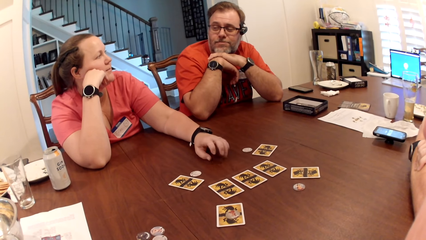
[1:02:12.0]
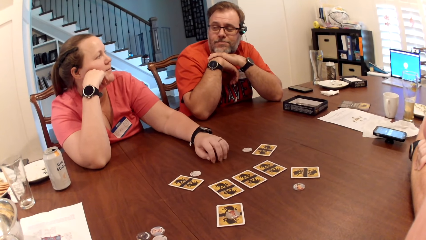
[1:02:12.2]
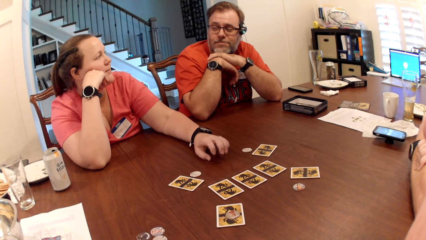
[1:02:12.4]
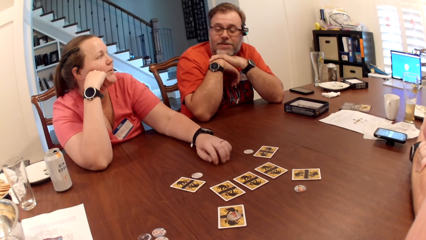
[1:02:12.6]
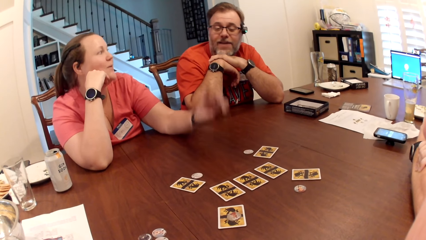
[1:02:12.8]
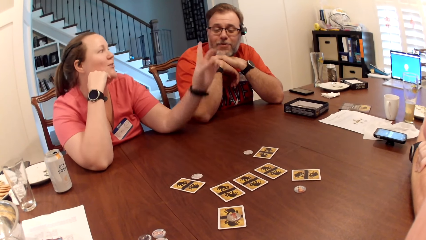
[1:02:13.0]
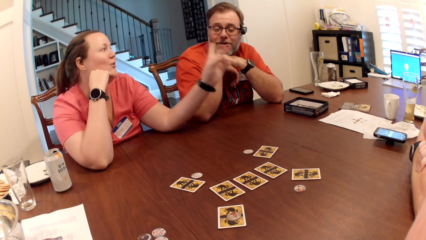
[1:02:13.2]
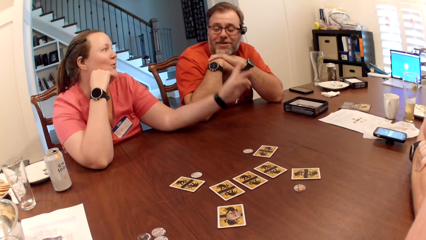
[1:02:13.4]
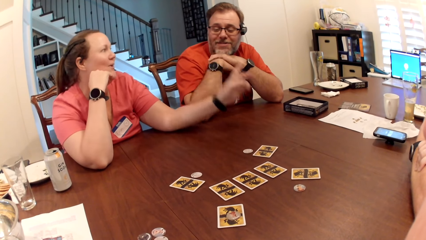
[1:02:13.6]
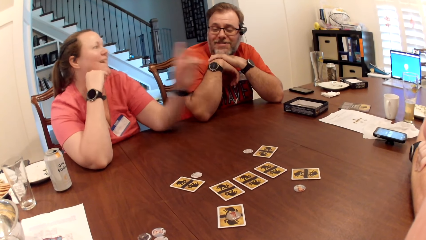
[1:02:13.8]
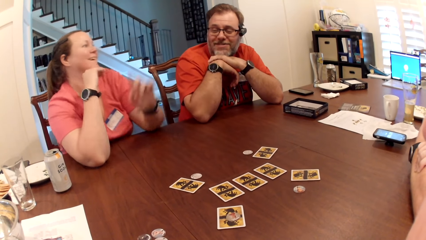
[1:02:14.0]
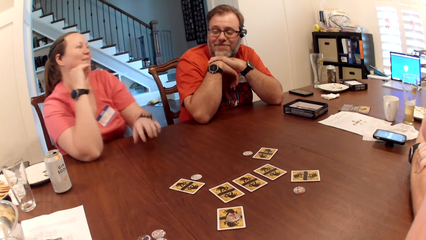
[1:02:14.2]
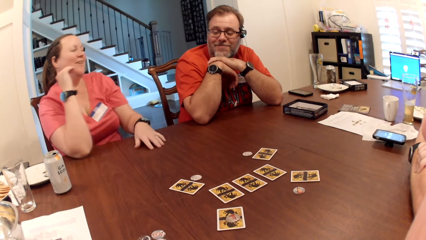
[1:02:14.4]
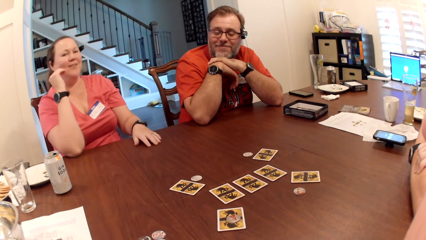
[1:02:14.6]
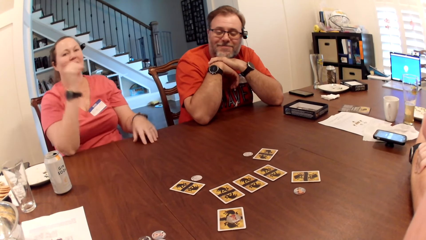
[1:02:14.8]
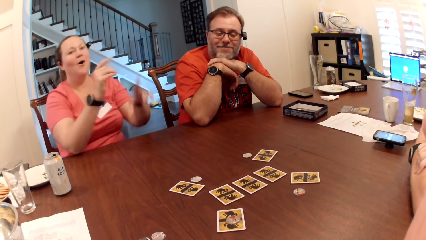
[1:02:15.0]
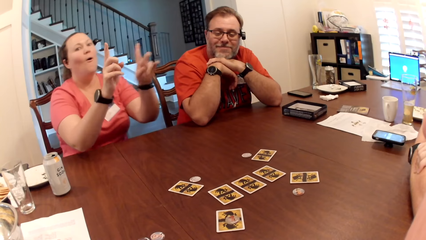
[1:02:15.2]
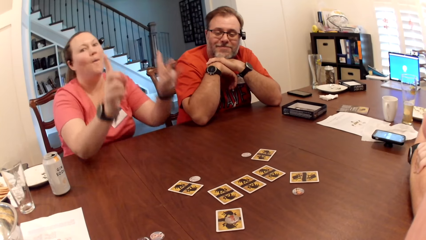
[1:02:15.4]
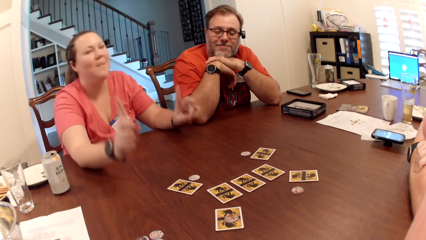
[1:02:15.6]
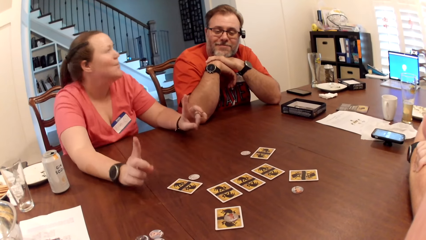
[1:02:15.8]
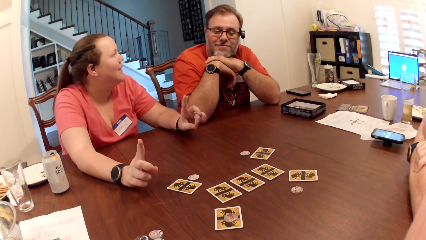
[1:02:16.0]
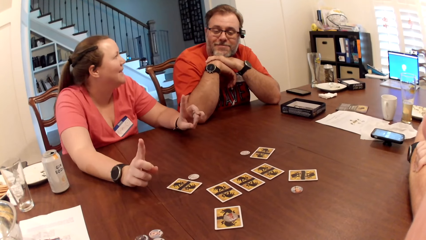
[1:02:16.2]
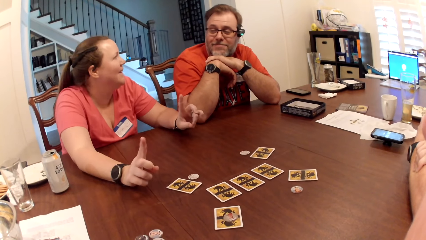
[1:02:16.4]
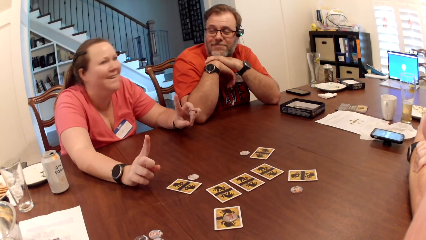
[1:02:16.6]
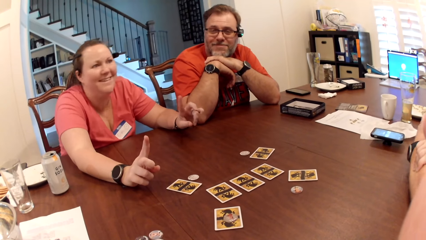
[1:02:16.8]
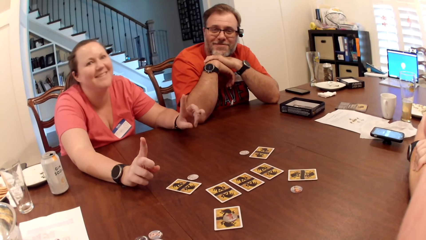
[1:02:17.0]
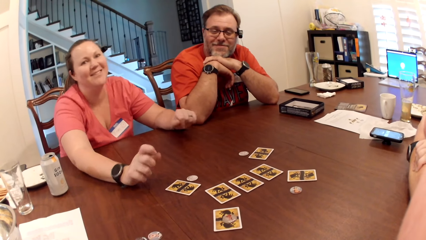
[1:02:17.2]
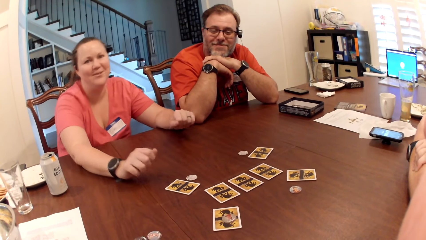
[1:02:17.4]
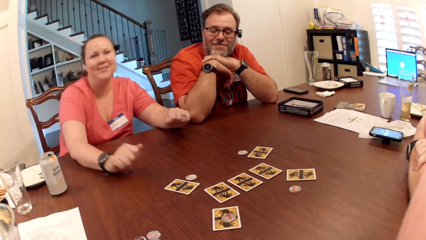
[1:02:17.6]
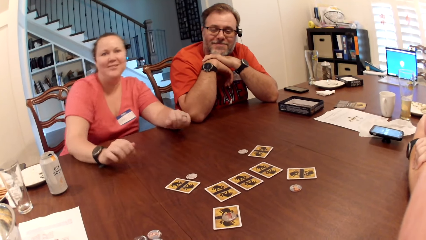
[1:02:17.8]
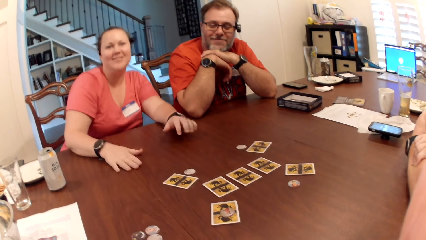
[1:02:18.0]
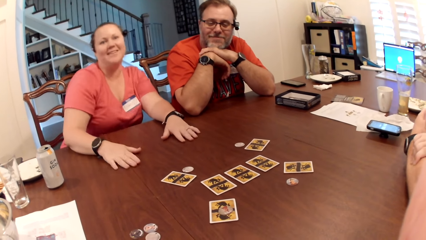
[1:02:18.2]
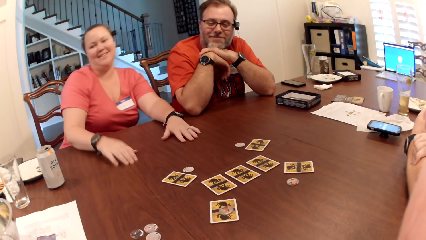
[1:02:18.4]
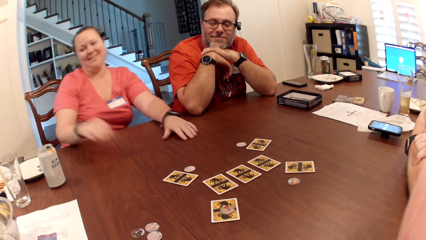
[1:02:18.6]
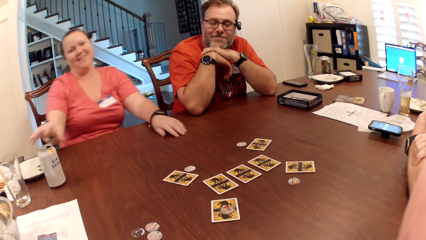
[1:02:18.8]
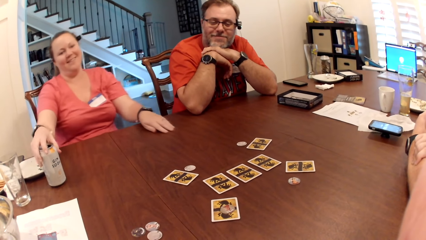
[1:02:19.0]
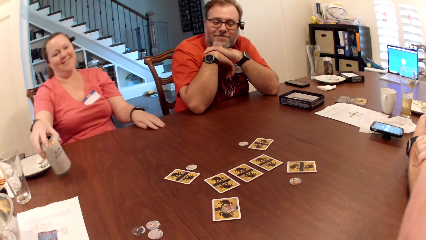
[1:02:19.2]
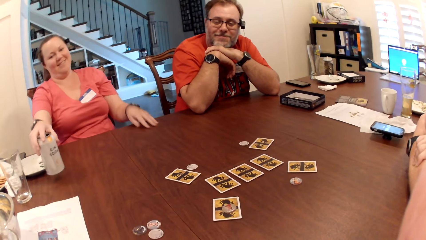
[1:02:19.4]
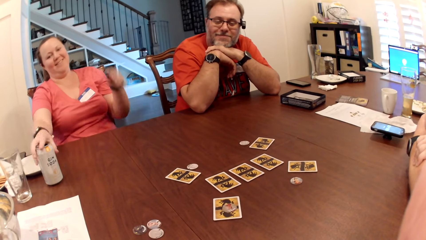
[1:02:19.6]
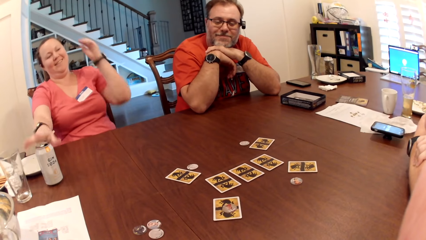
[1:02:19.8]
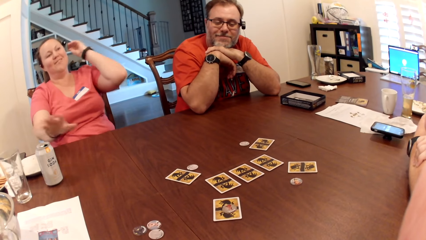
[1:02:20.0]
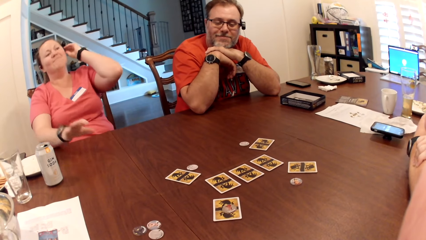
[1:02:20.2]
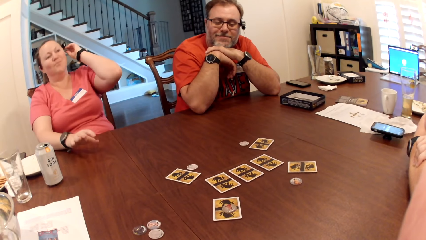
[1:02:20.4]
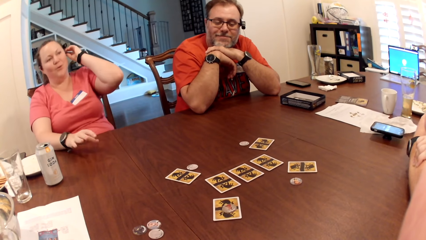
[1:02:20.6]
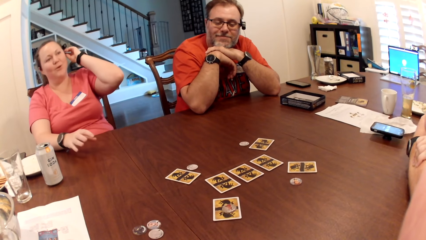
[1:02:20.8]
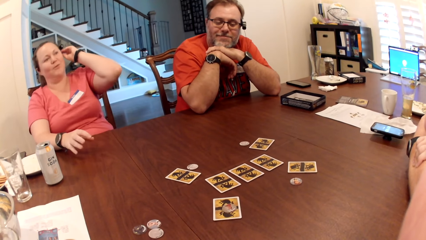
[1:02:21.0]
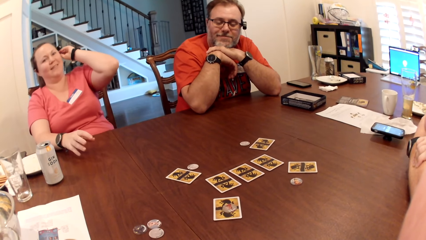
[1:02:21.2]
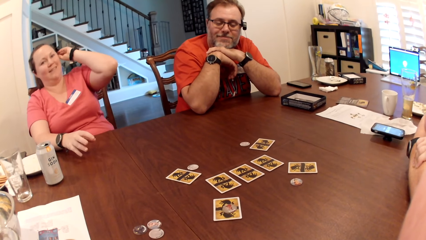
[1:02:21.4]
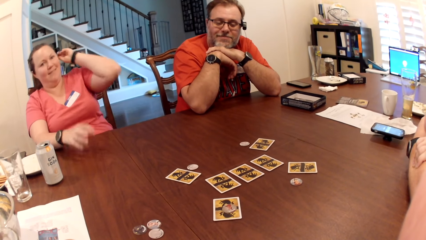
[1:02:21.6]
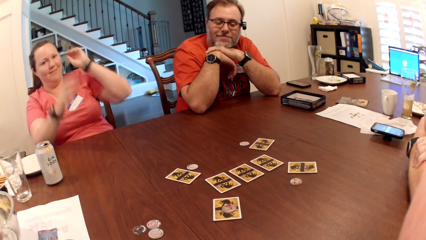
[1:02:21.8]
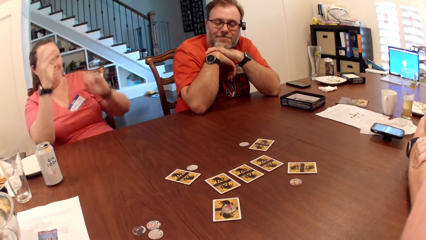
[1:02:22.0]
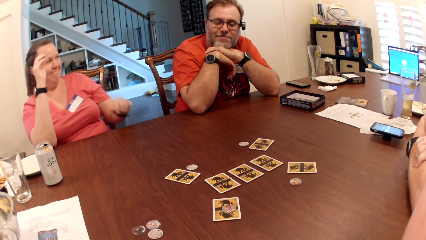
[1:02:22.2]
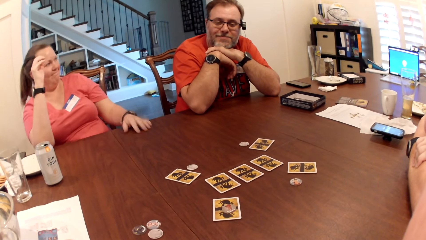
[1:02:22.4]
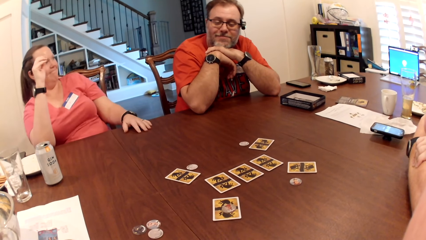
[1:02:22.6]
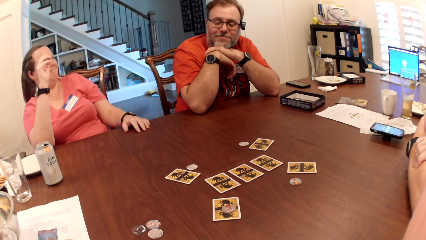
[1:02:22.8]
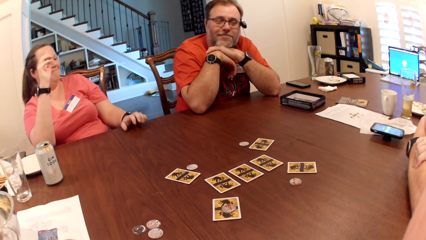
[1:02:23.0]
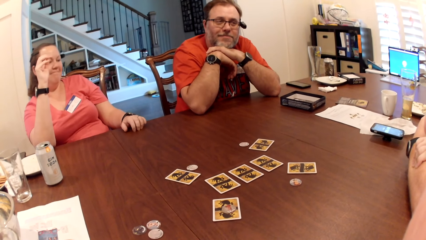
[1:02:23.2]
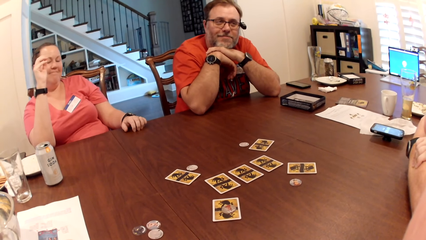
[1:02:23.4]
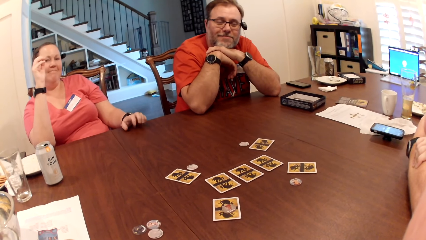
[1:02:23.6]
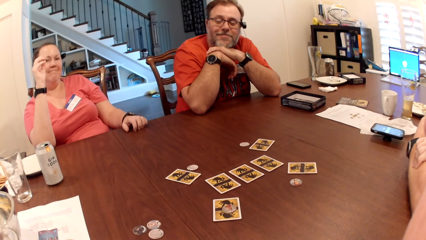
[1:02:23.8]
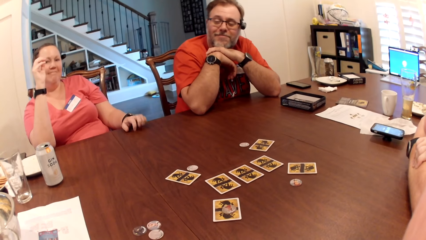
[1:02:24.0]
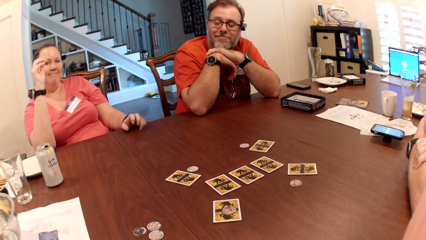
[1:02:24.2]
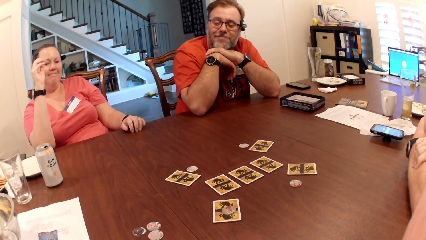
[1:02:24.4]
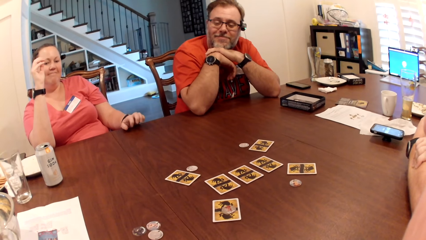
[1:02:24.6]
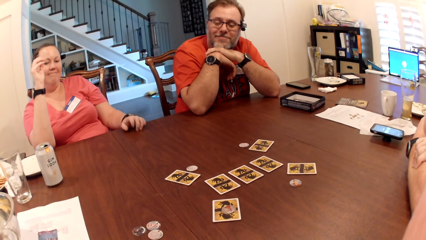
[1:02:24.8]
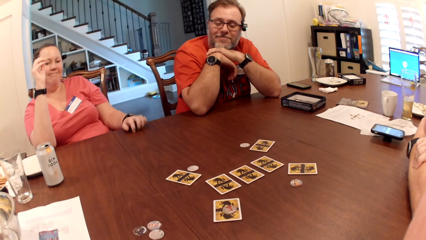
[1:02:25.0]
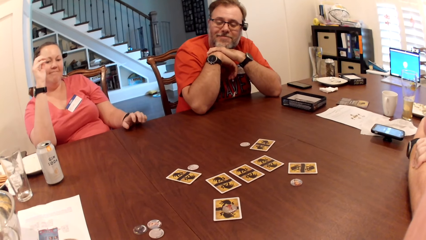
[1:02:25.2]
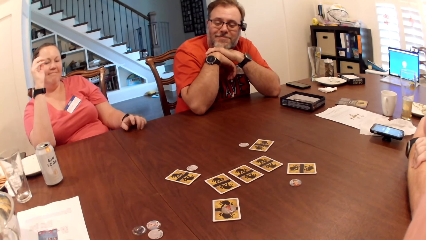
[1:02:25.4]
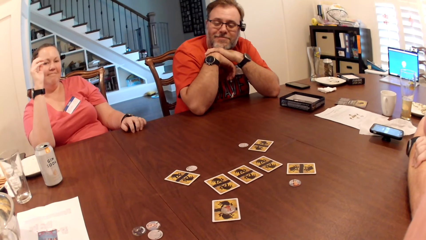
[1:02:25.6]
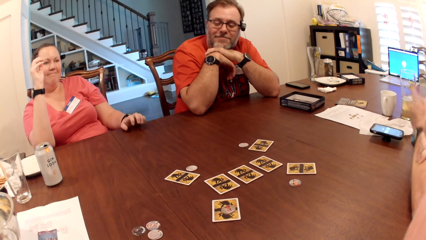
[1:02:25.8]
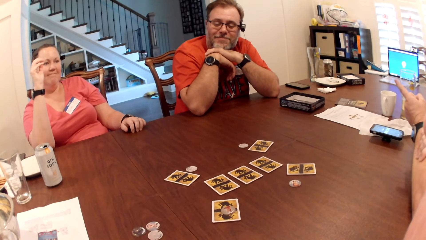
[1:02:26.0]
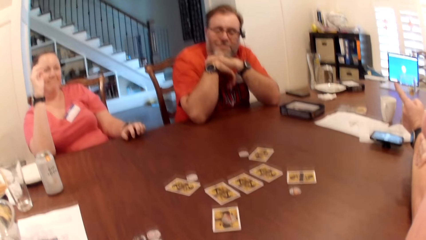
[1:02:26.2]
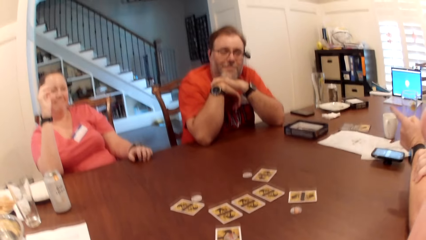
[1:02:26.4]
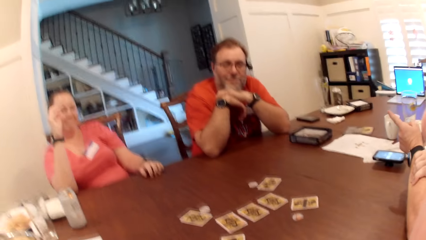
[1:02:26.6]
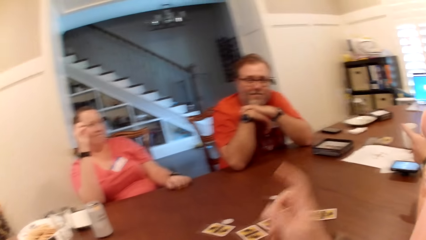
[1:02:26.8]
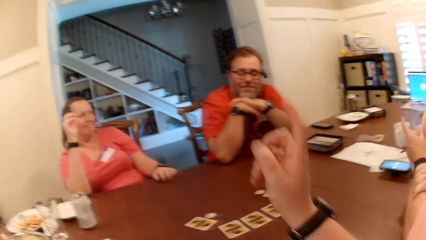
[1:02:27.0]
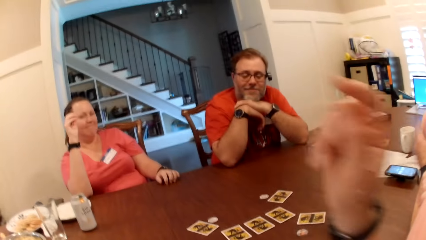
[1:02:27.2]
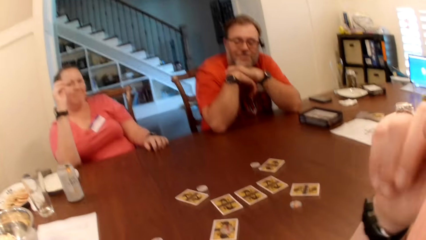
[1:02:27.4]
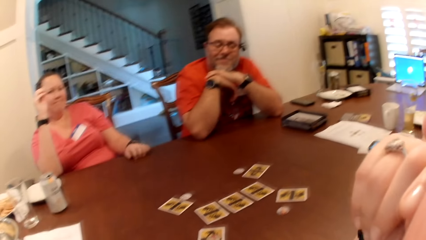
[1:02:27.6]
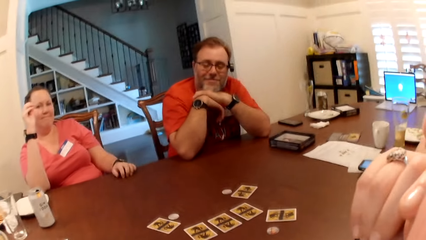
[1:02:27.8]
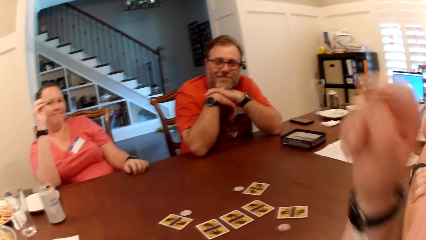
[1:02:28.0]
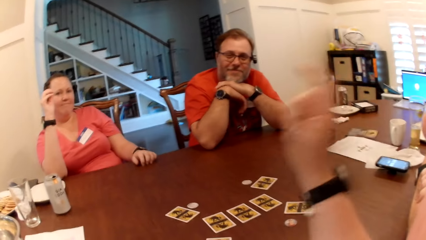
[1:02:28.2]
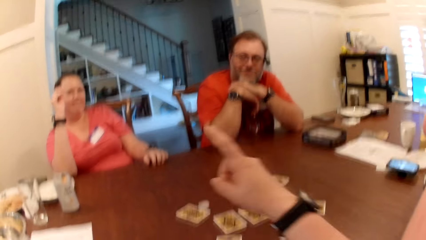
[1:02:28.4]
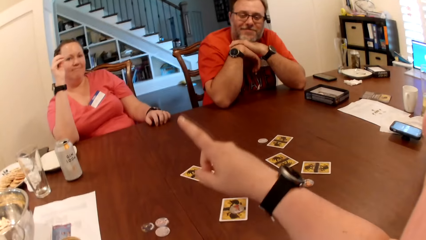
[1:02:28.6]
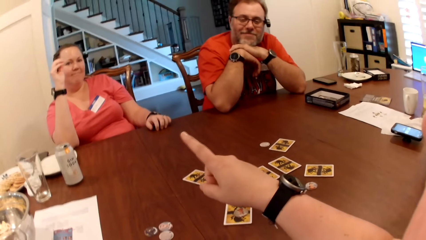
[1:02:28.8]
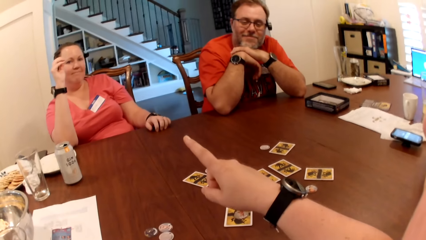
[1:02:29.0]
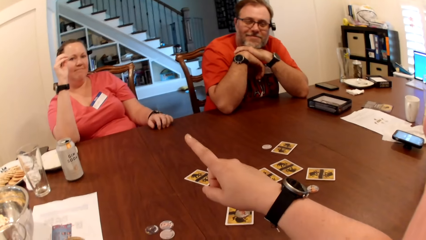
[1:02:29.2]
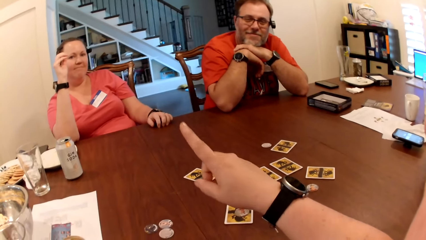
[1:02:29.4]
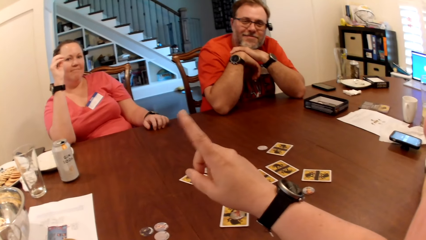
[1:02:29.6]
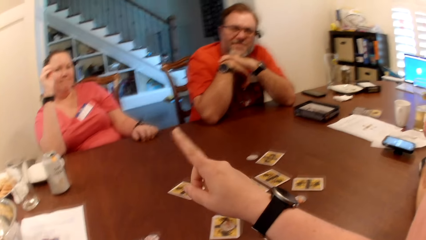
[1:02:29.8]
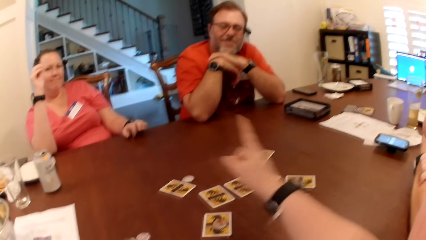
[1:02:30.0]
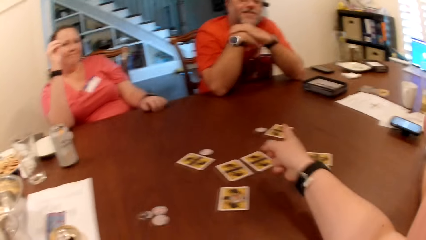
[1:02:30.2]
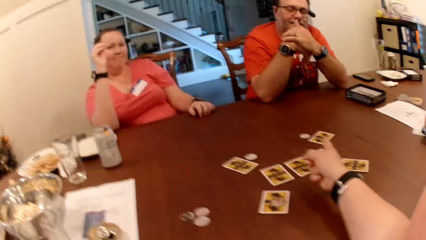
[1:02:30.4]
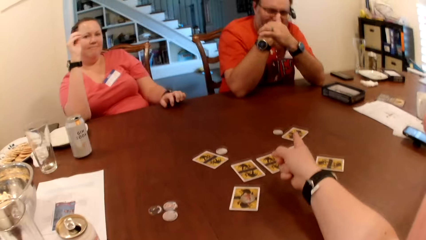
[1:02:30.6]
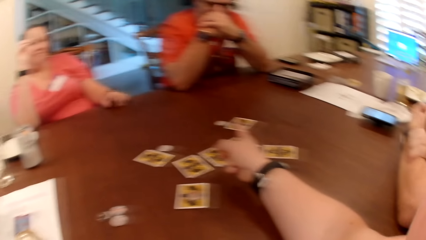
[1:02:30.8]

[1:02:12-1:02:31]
A man interacts with another man, a lady and the camera wearer. The lady points a finger at the camera wearer. The lady laughs. The lady picks up a soda can or disposal bottle on the table with her right hand. The lady drops the soda can on the table with her right hand. The lady talks. The lady drops her left hand on the table. The lady taps the table with her left hand. The first man interacts with the other man, the lady and the camera wearer. A man talks. The camera wearer talks.
